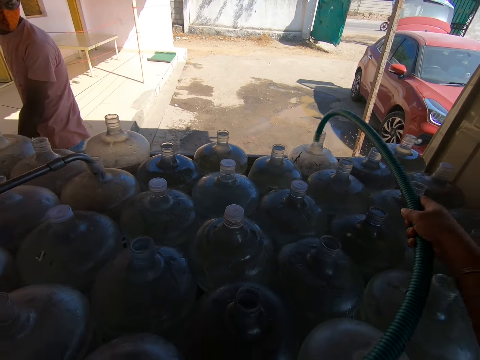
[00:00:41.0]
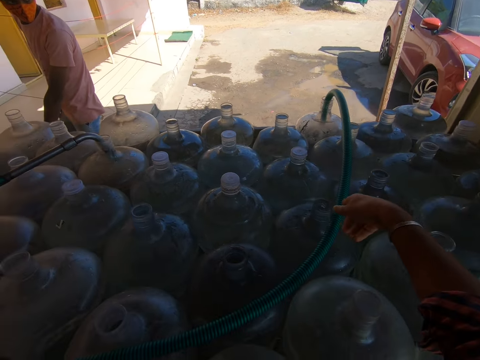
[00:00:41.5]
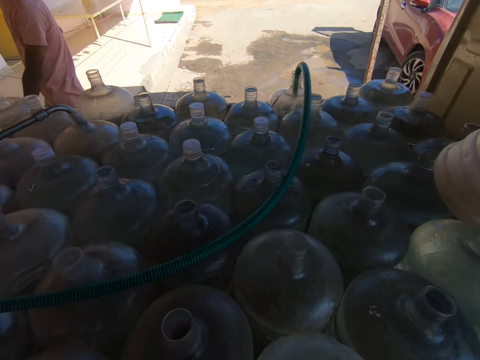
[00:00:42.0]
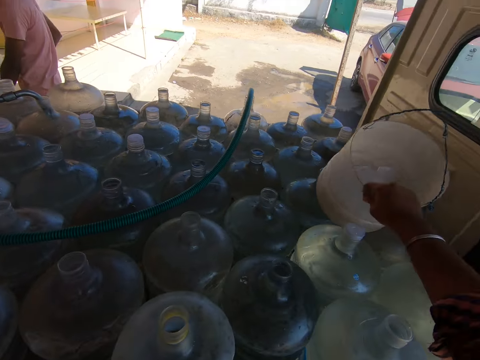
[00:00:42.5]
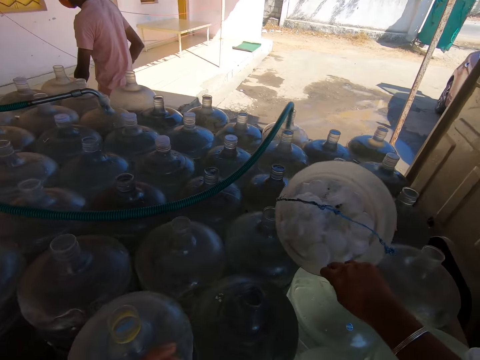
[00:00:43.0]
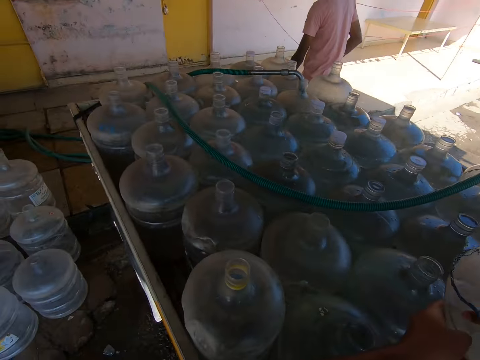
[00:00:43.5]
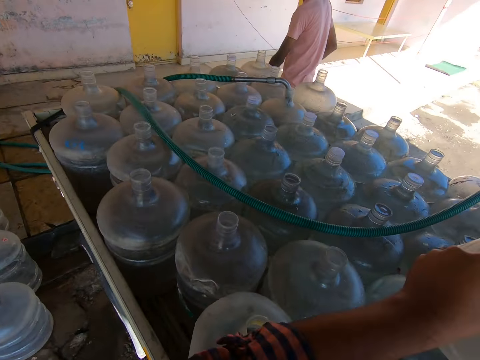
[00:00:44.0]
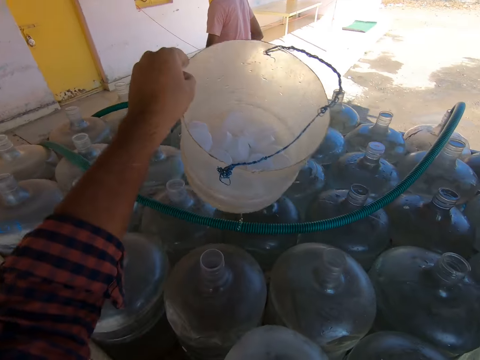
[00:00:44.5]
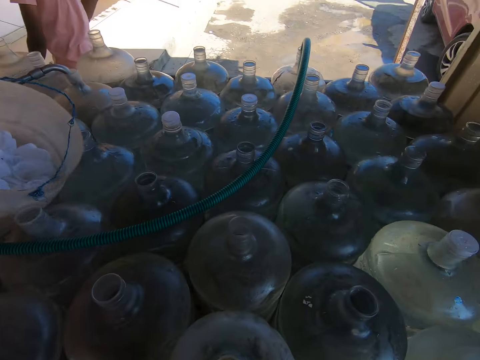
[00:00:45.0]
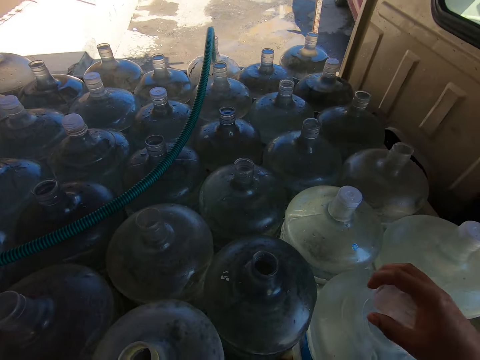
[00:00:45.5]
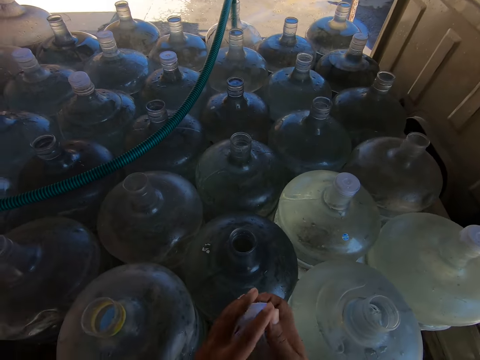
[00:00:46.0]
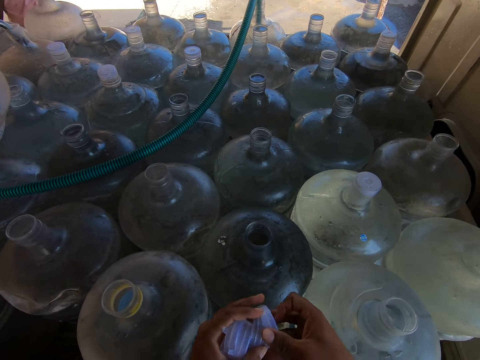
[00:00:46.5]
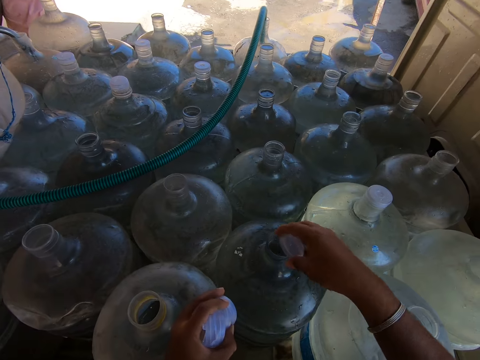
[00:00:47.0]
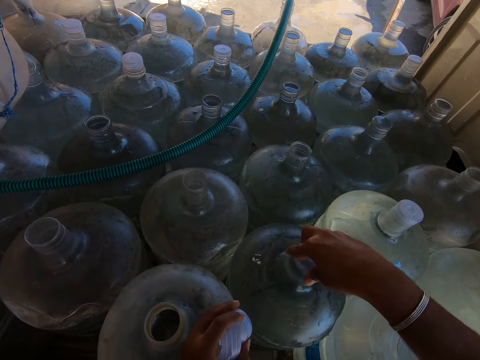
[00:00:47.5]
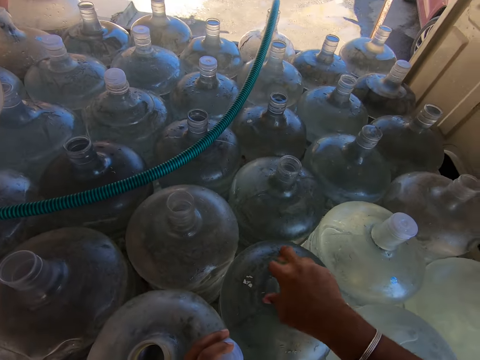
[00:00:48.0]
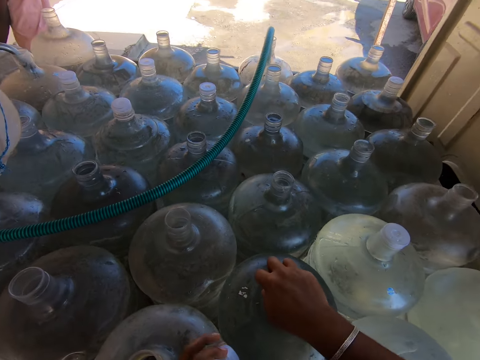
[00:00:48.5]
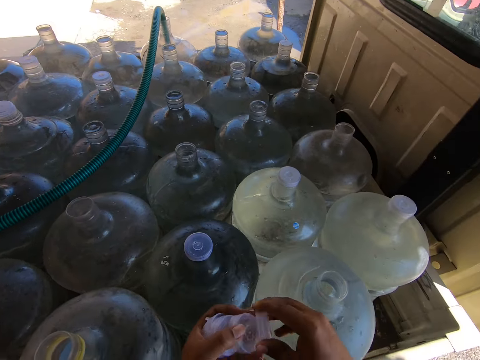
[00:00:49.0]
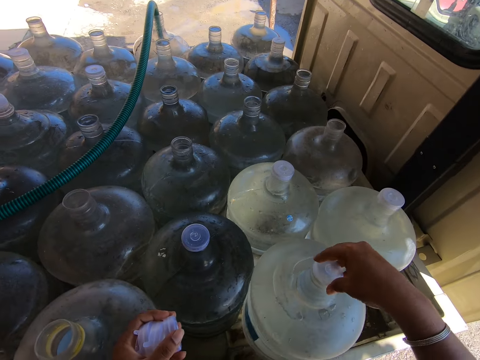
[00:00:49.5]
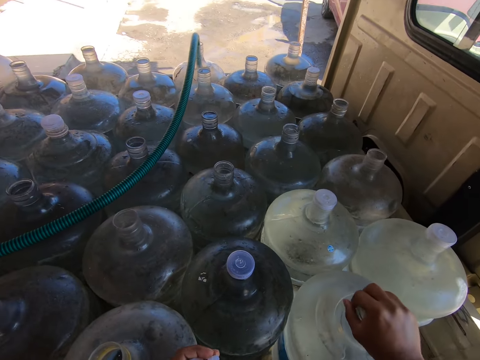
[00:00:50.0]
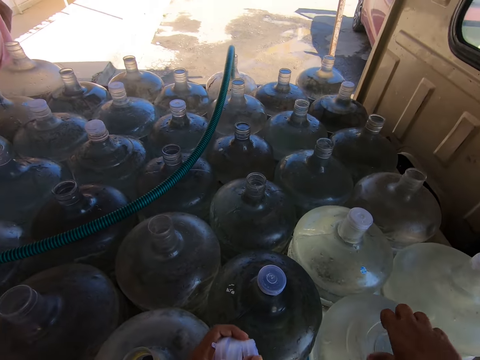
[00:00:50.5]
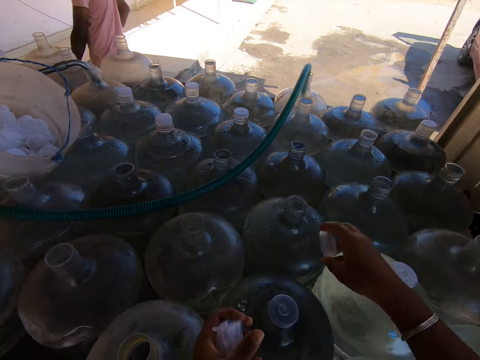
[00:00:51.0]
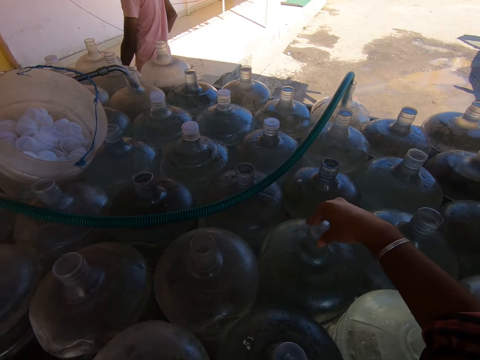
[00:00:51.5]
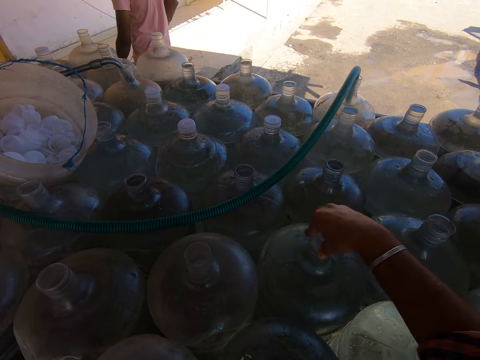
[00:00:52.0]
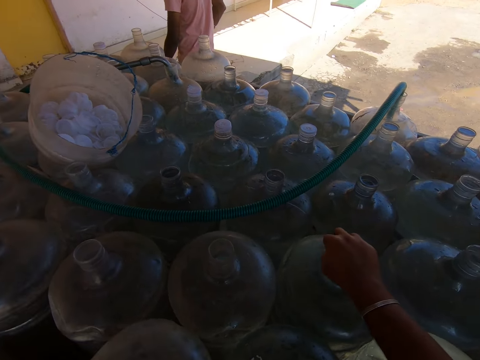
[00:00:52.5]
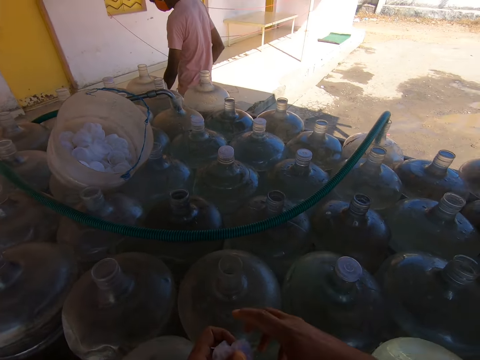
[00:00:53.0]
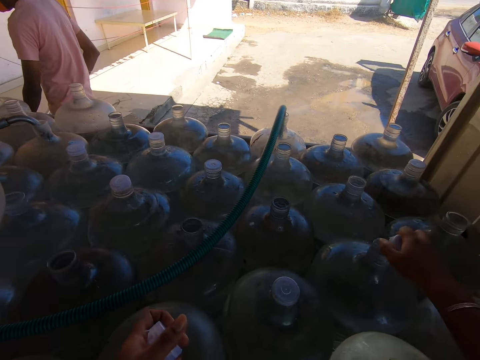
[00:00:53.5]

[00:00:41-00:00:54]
The camera wearer inserts the hose into a water reservoir in the truck with his right hand. He moves a bucket on water reservoirs with his right hand. He takes lids from the bucket with his right hand. He carries the bucket on the water reservoirs with his left hand. He drops the bucket on the water reservoirs with his left hand. He passes the lids to his left hand. He takes the lid with his right hand. He covers the water reservoir with the lid in his right hand. He takes the lid with his right hand. He covers the water reservoir with the lid in his right hand. He takes the lid with his right hand. He covers the water reservoir with the lid in his right hand. He takes the lid with his right hand.

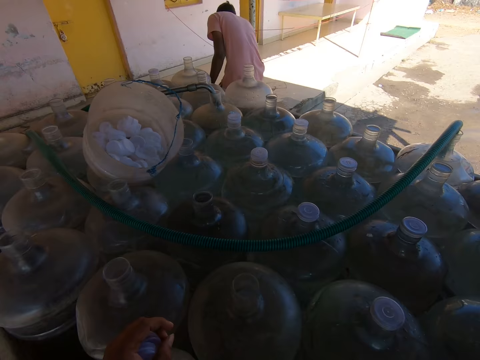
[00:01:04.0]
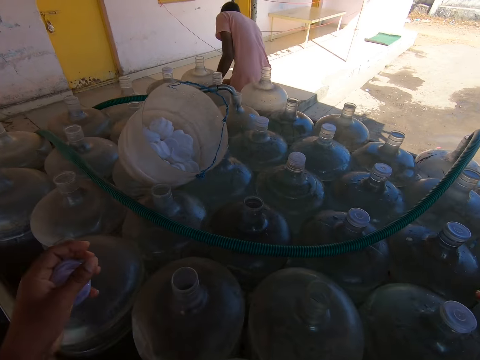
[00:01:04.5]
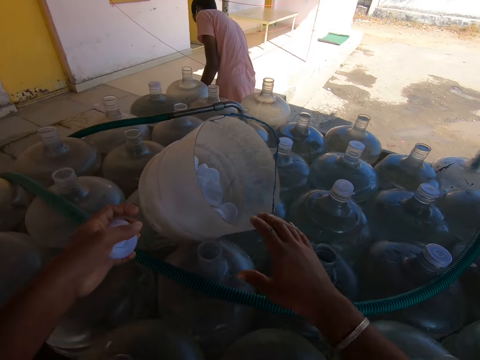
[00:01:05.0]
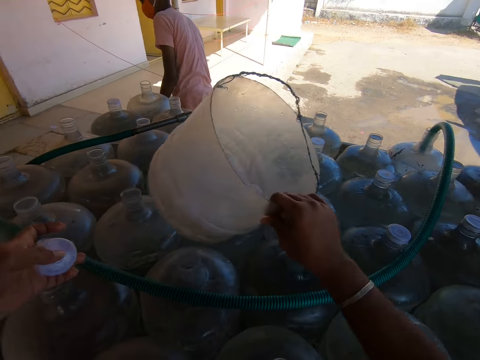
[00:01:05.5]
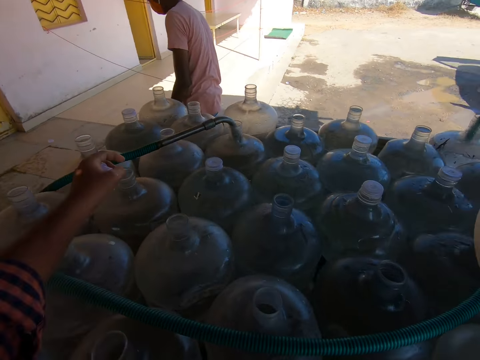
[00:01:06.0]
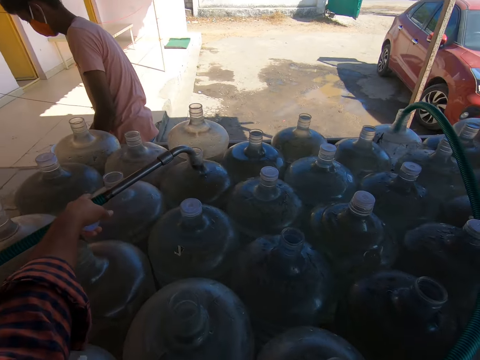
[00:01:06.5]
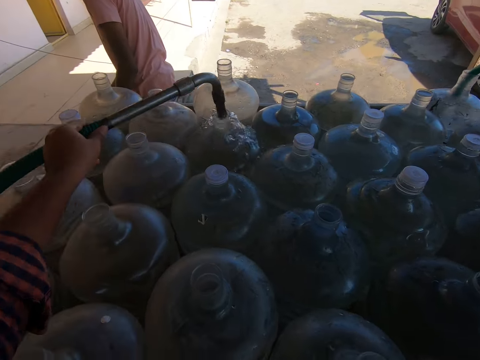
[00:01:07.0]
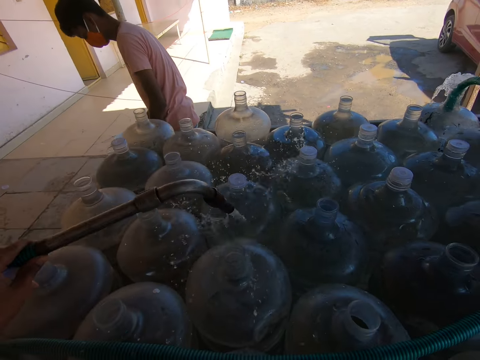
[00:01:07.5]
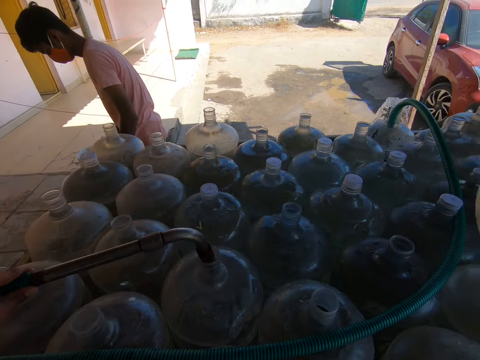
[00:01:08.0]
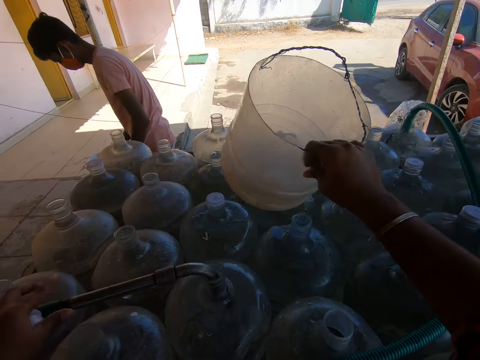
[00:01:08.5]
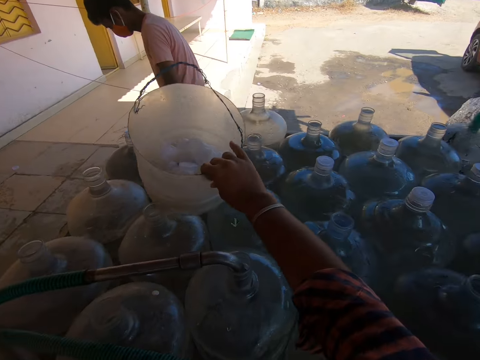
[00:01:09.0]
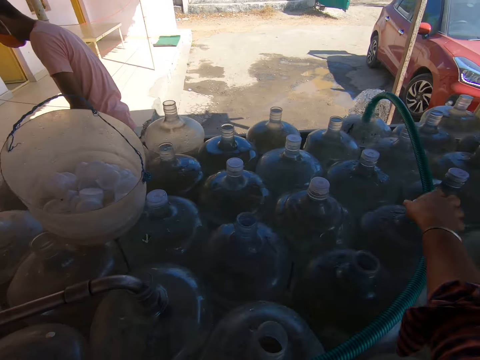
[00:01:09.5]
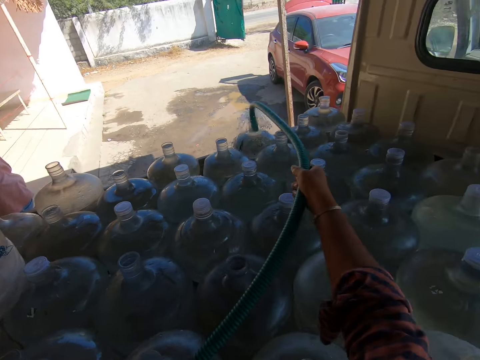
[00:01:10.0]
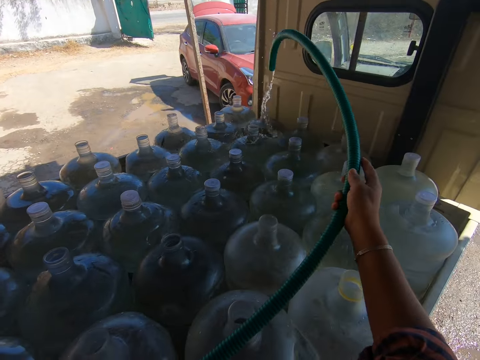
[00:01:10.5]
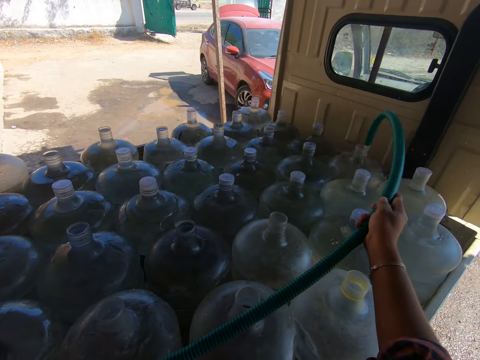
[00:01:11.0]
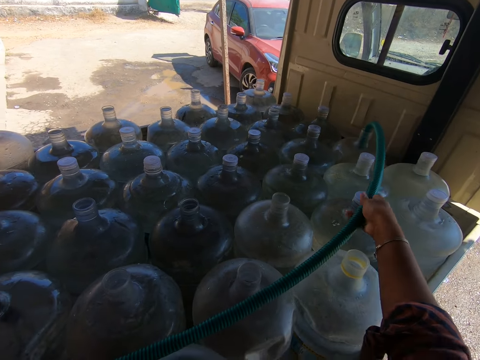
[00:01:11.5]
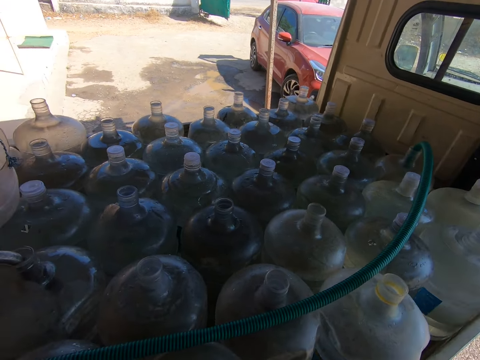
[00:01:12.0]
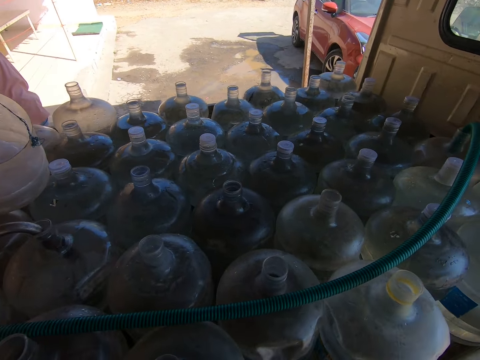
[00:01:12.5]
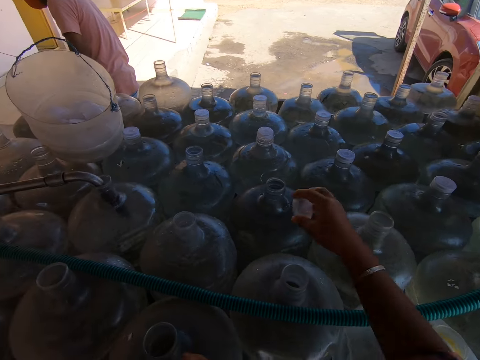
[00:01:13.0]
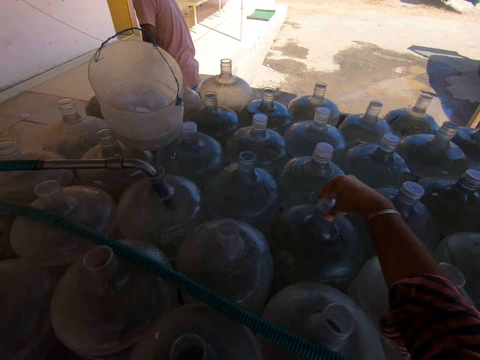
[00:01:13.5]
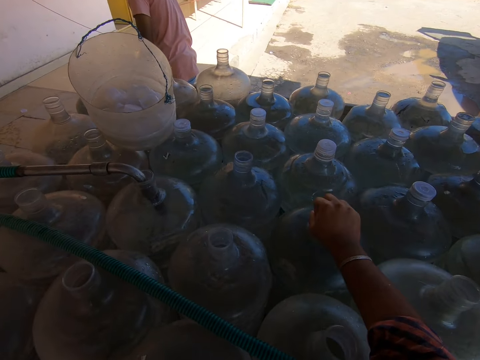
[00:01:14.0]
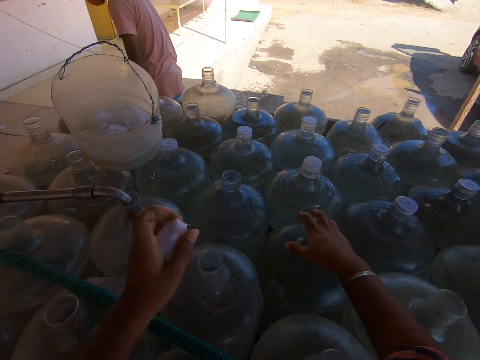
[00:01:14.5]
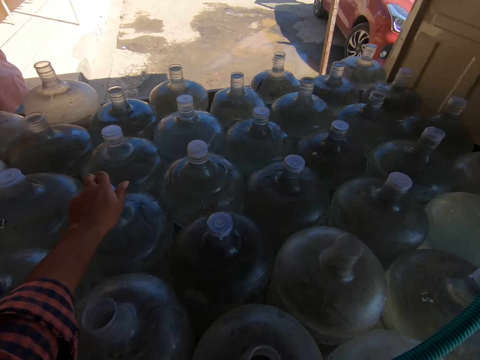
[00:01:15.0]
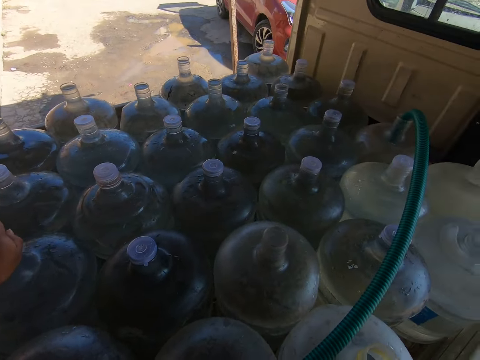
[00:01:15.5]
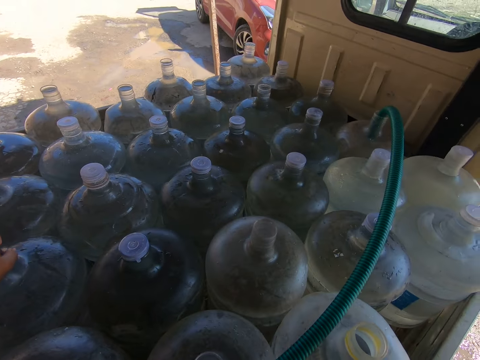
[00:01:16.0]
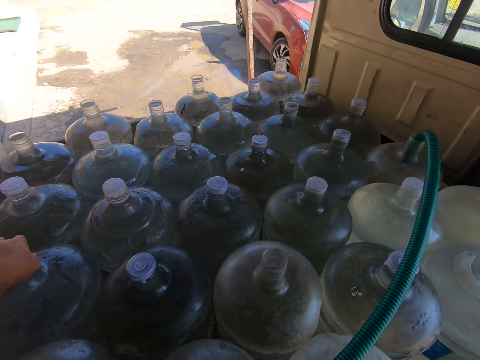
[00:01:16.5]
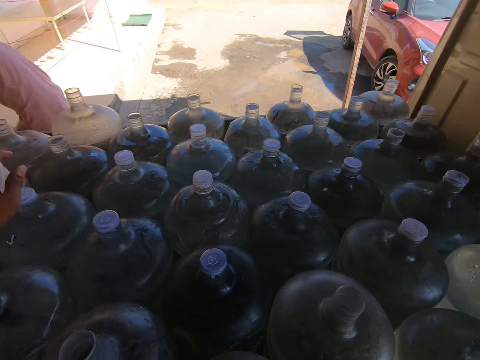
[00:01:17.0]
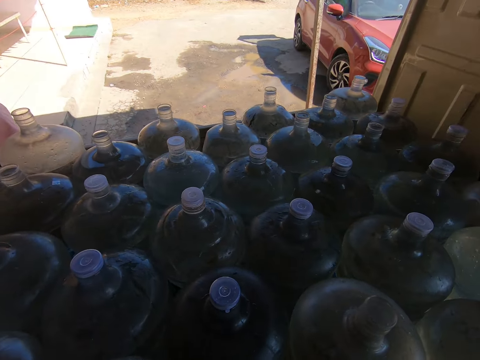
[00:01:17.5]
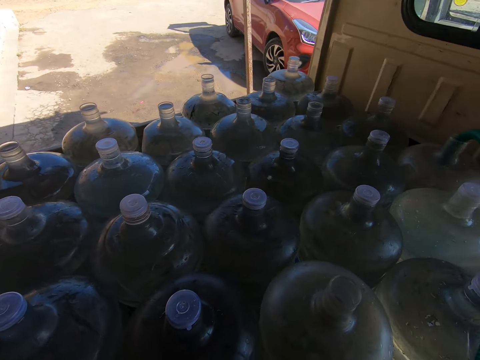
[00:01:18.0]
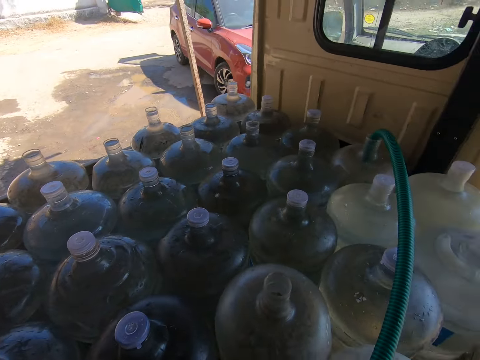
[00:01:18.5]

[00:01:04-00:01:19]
The camera wearer carries the bucket from the water reservoirs with his right hand. He removes the hose from the water reservoir in the truck with his left hand. He moves the pipe to another jerrycan. He inserts the hose into a water reservoir in the truck with his left hand. He drops the bucket on the water reservoirs with his right hand. He removes the hose from the water reservoir in the truck with his right hand. He moves the pipe on another jerrycan. He inserts the hose into a water reservoir in the truck with his right hand. He passes the lid to his right hand. He covers the water reservoir with the lid in his right hand. He covers the water reservoir with the lid in his left hand.
